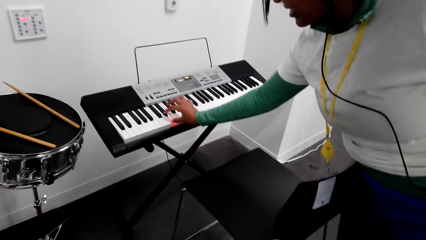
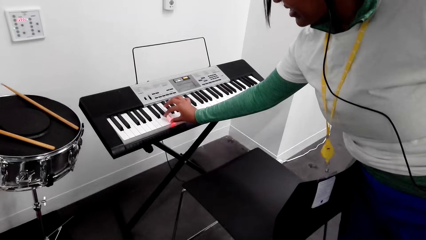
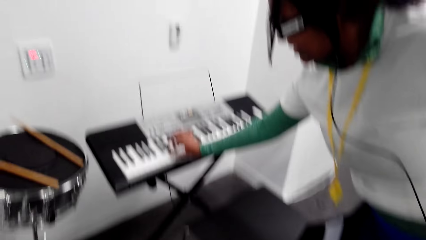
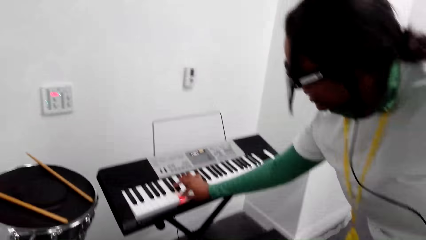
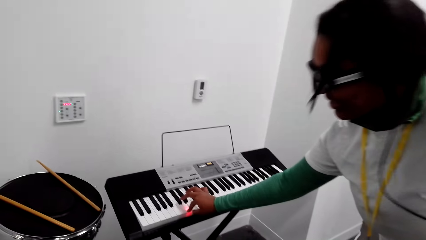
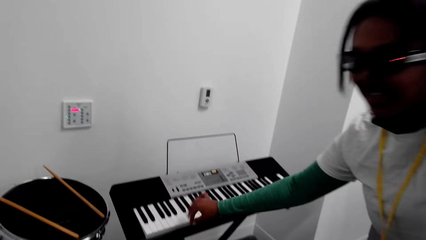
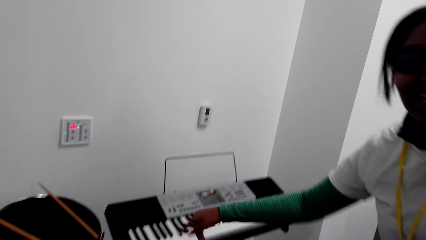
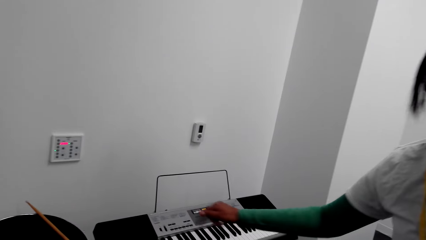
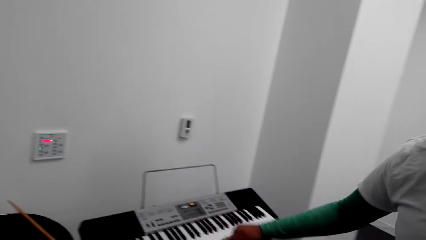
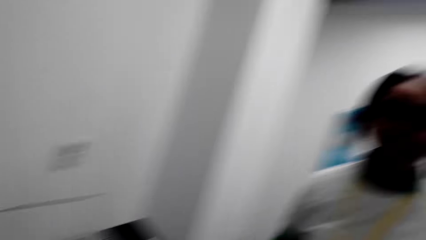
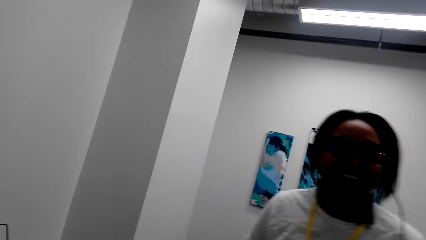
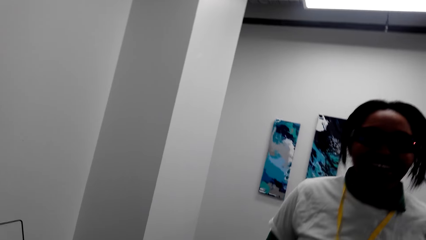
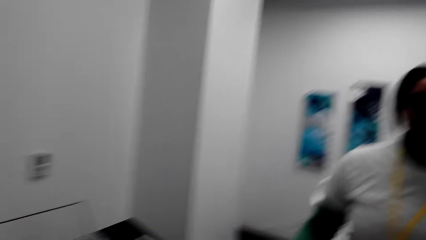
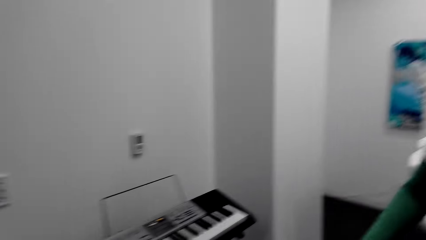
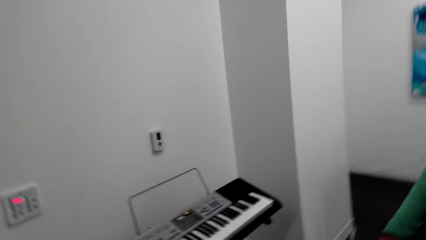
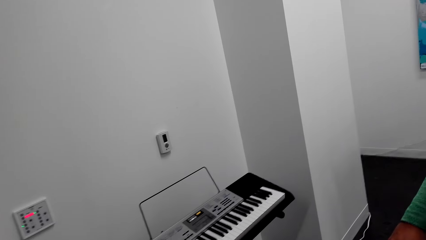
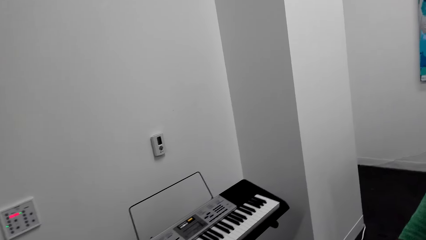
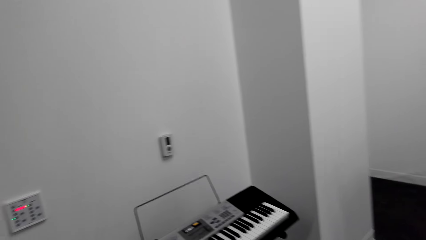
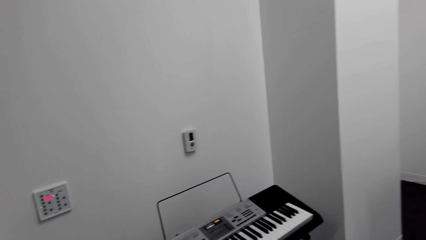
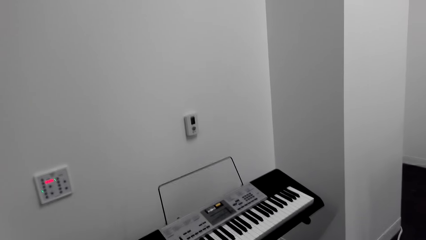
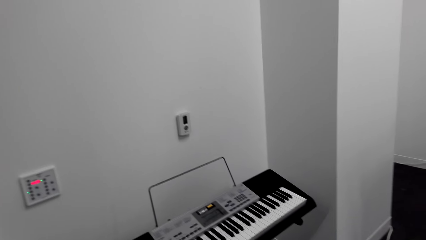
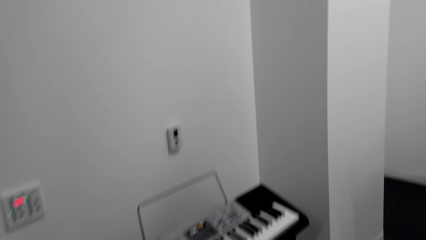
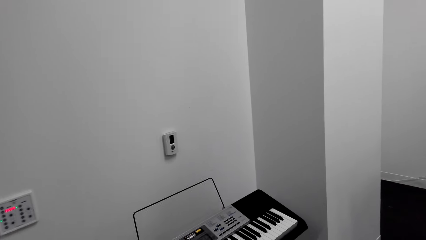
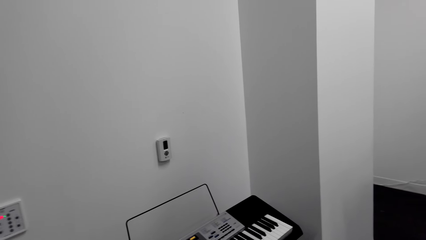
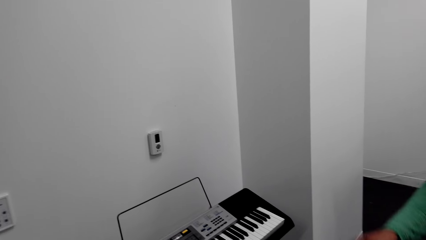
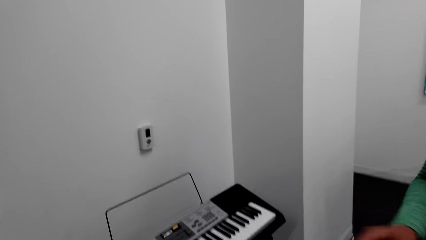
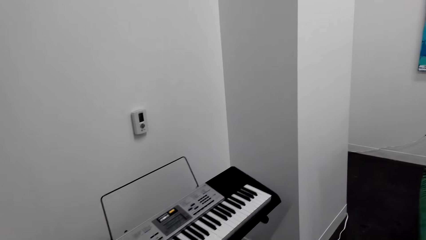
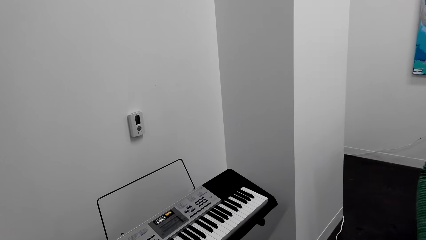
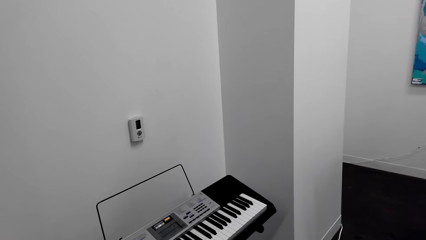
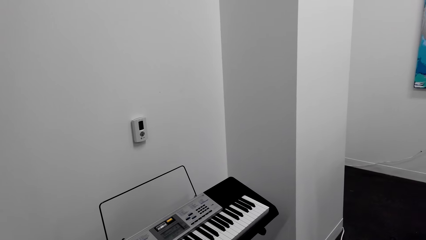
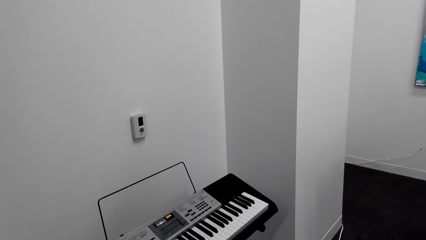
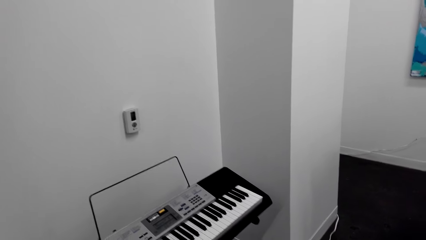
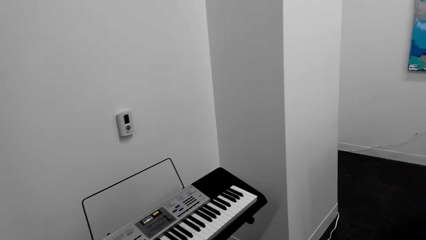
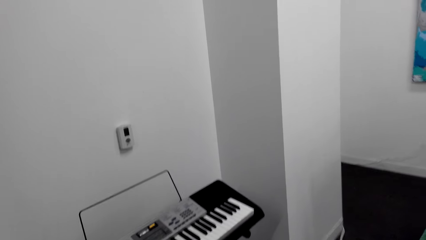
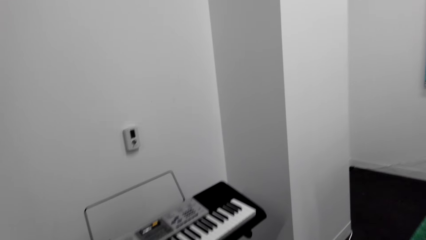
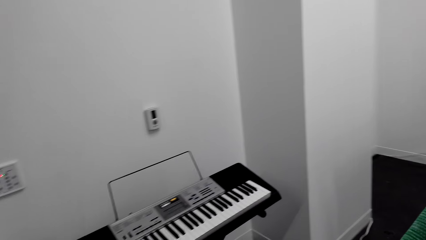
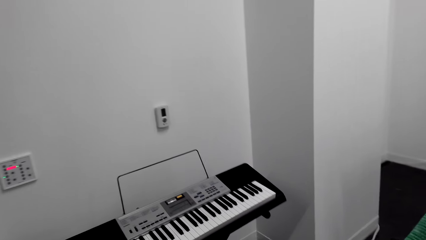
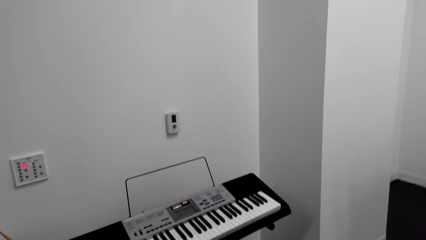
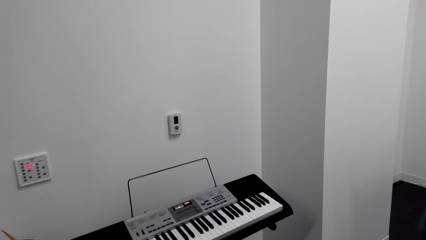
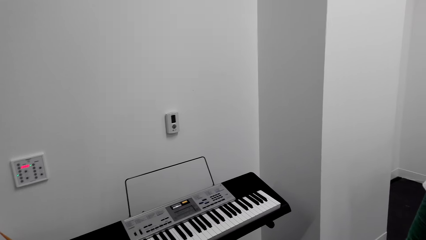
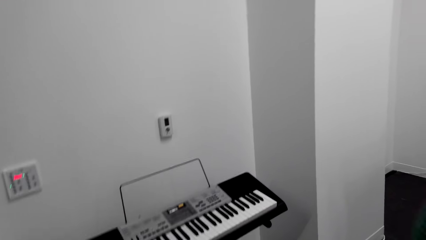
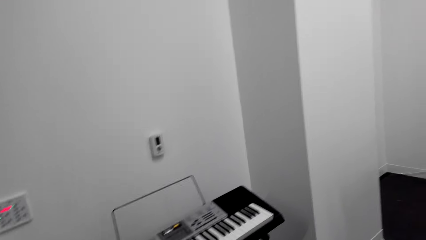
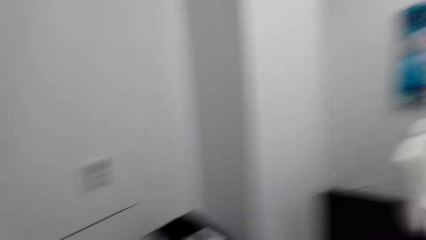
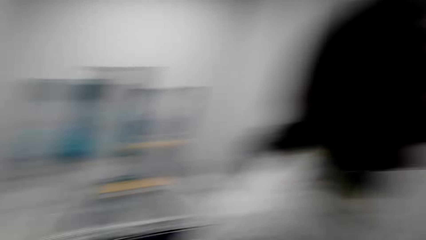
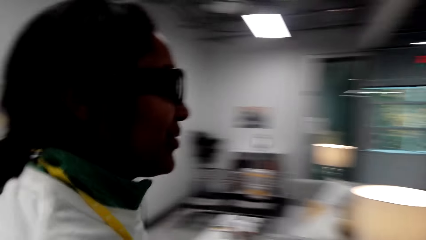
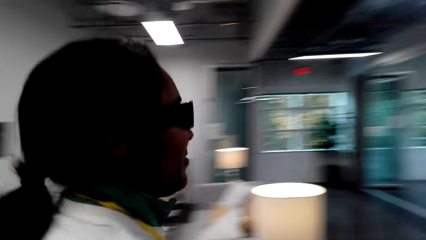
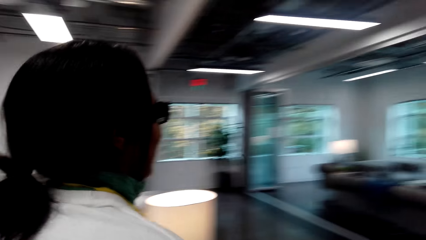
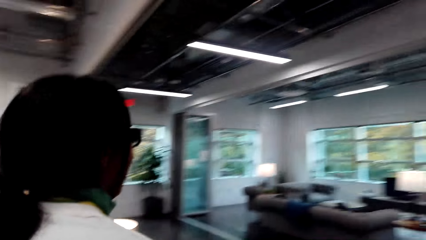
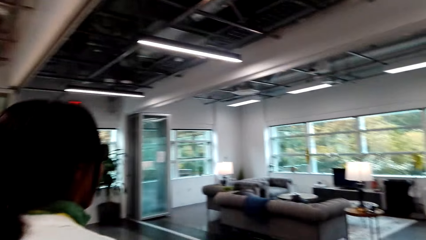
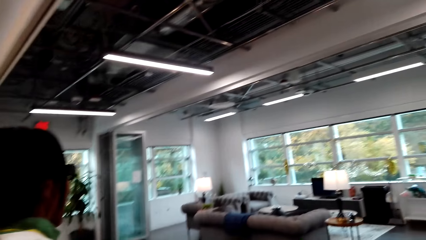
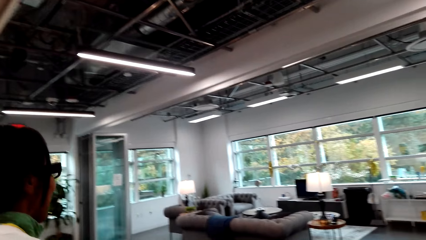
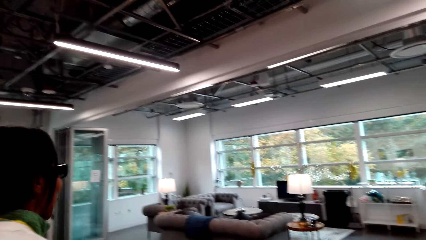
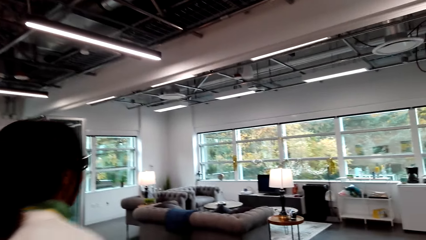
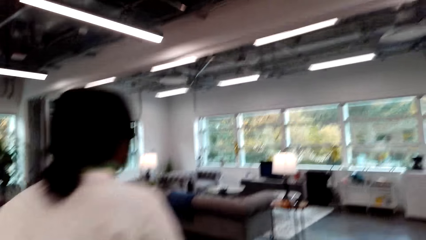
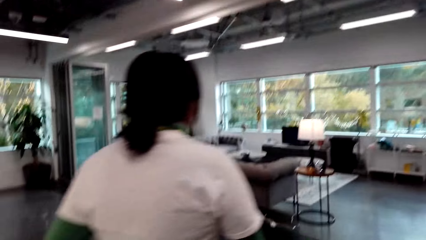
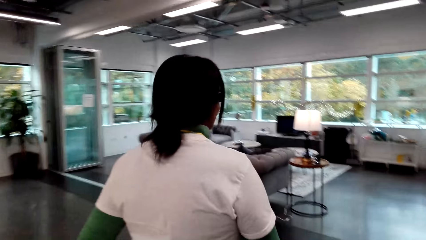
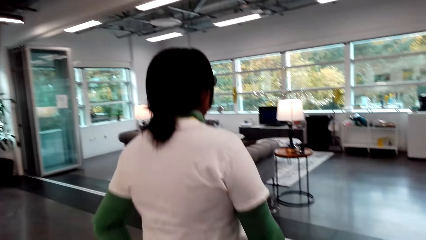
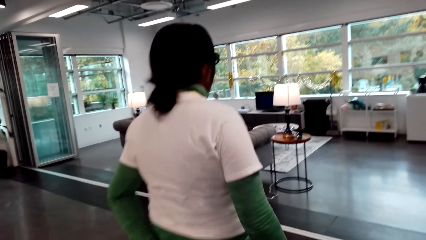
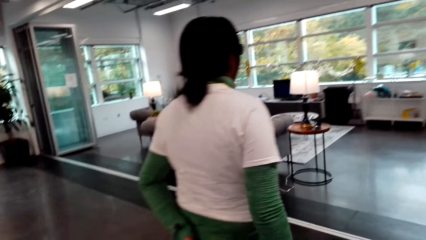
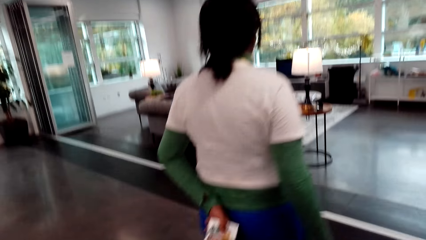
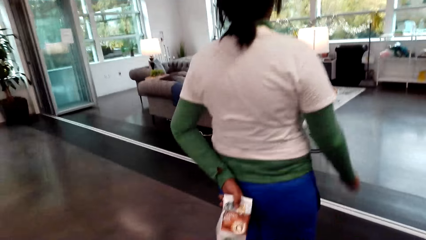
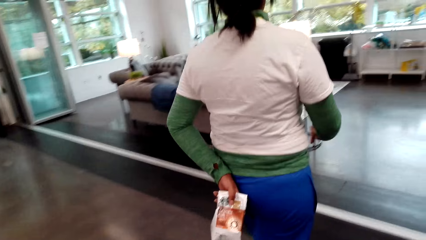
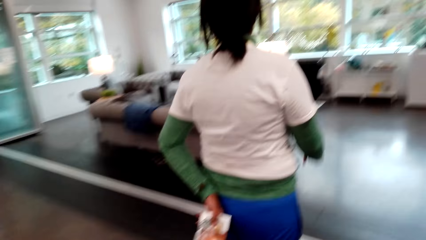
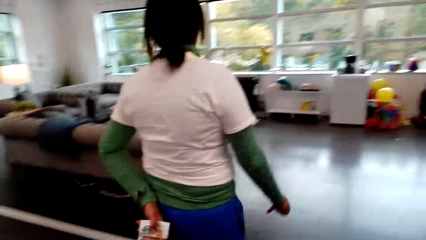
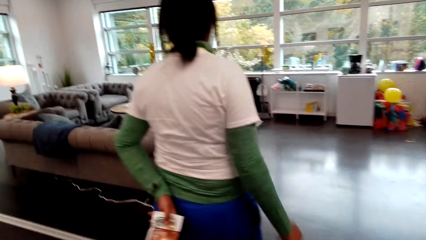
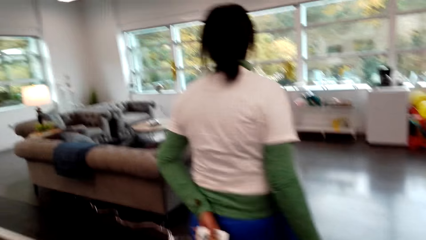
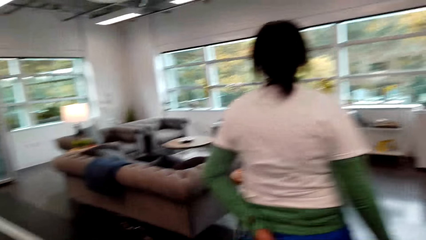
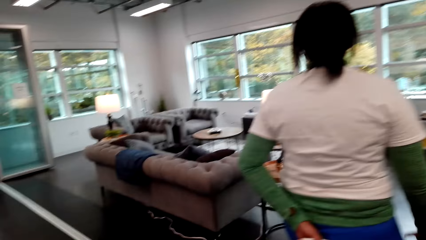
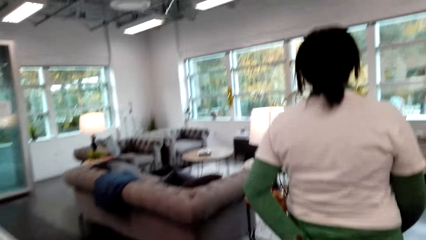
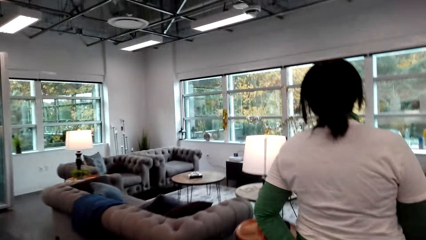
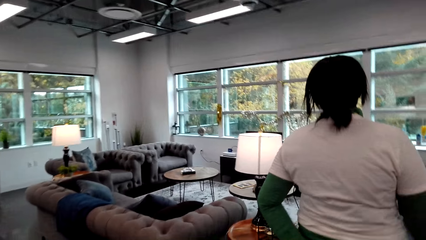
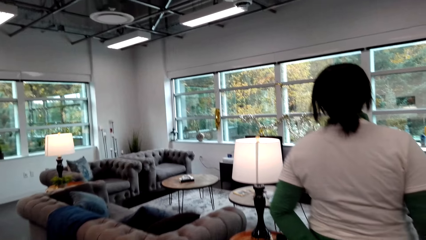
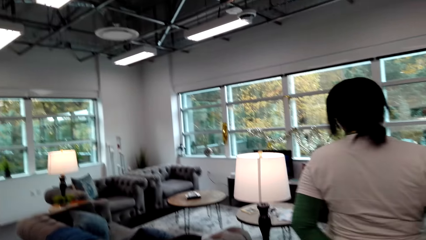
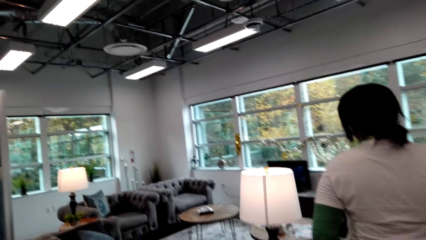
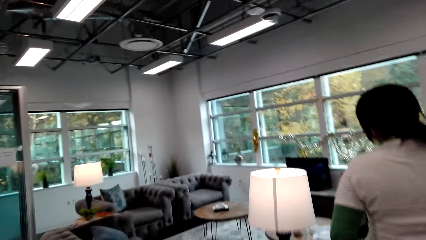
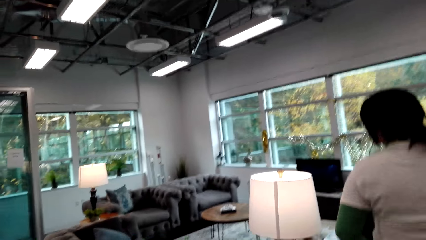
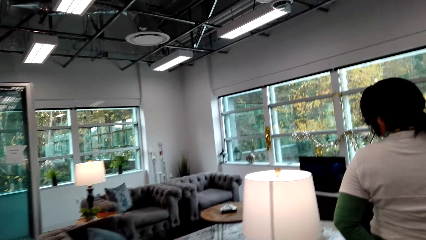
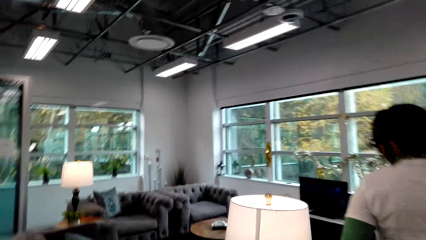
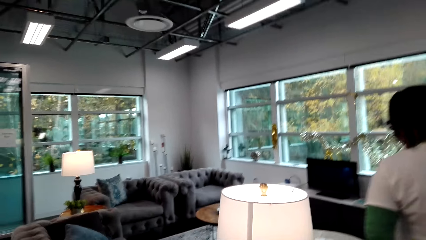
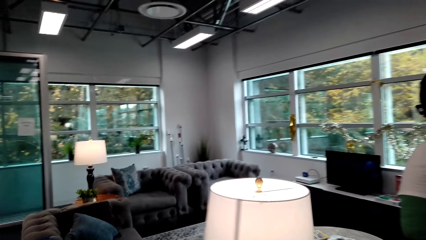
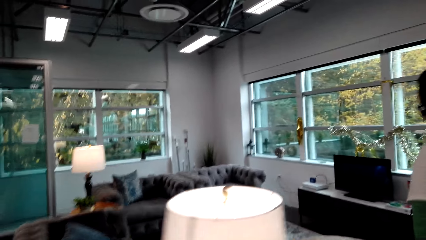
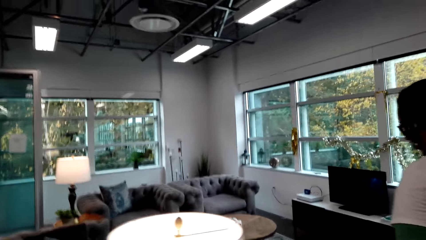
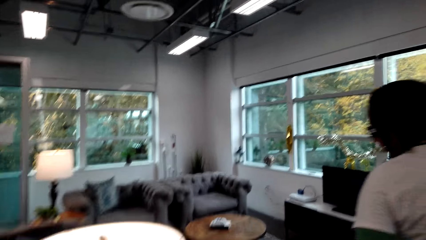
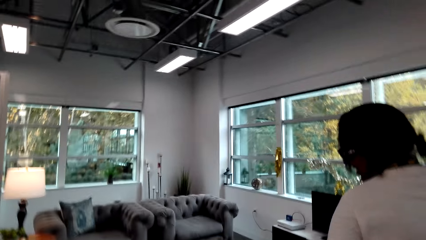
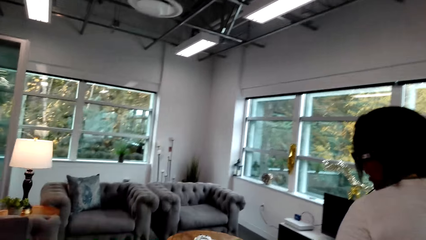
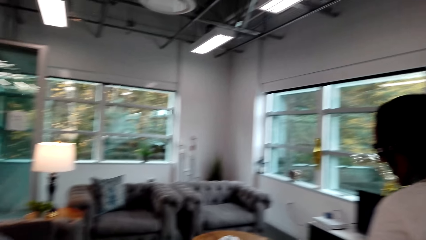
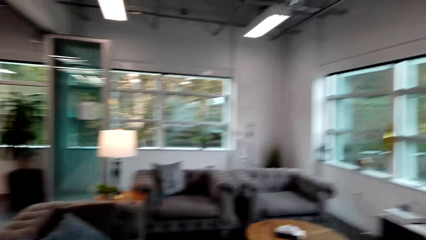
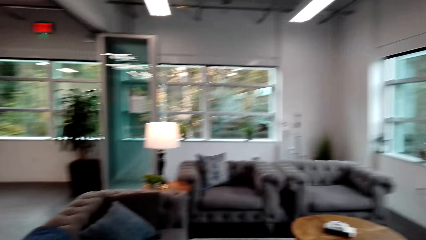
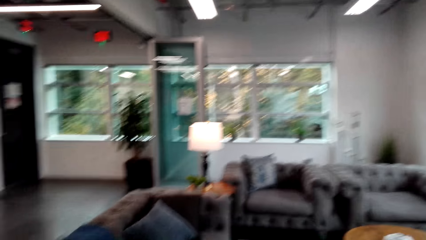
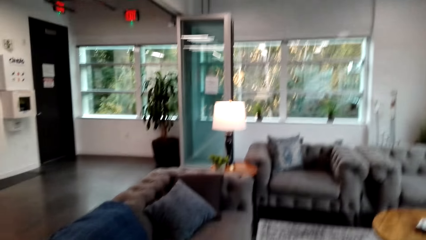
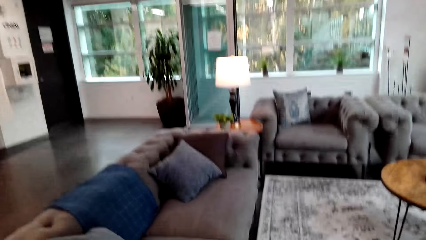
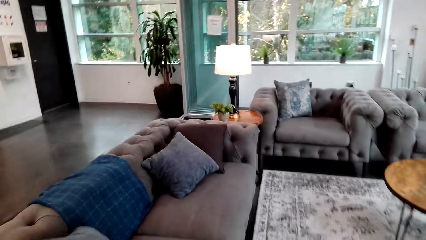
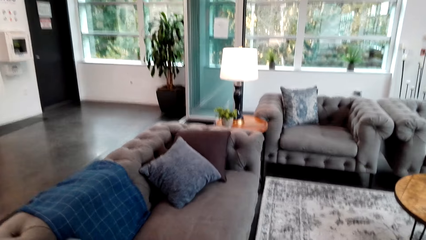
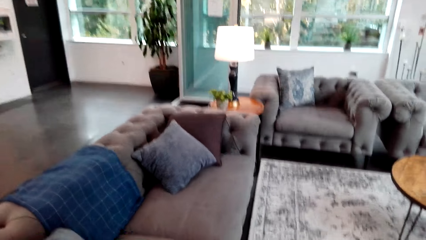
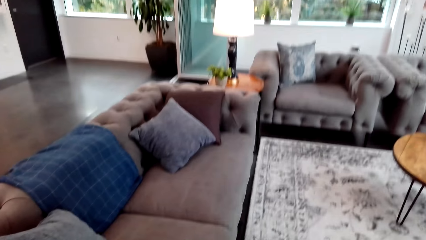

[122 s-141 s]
A person moves from the piano. The camera wearer talks to the person. The person talks to the camera wearer. The camera wearer talks to the person. The person shows the camera wearer the living room. The camera wearer walks towards the living room.
